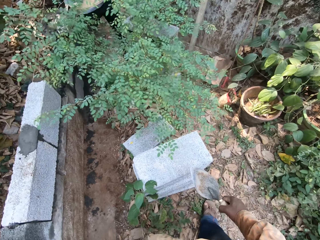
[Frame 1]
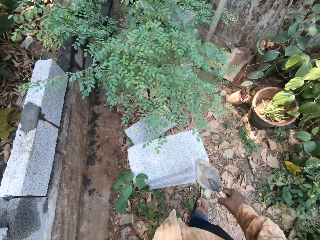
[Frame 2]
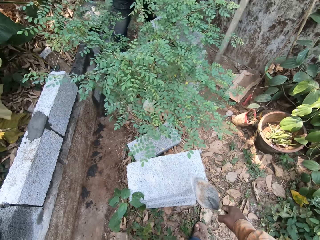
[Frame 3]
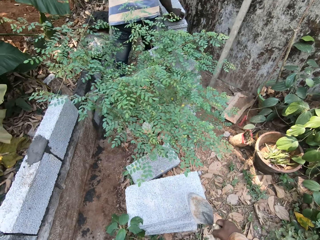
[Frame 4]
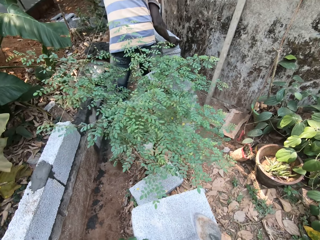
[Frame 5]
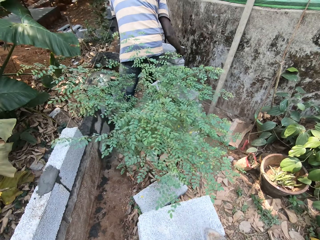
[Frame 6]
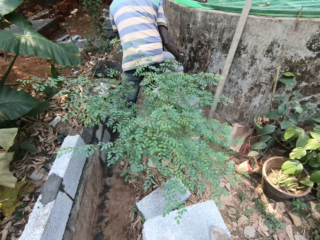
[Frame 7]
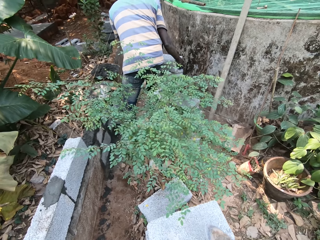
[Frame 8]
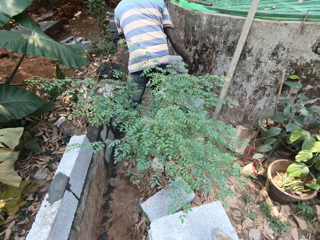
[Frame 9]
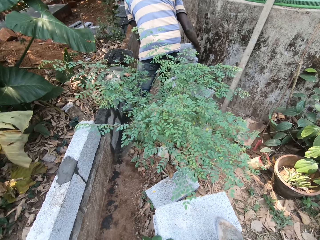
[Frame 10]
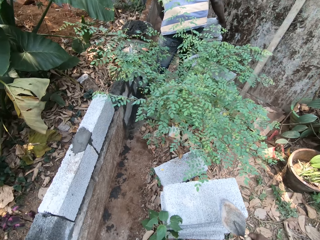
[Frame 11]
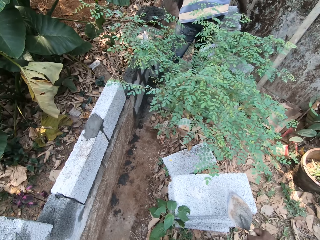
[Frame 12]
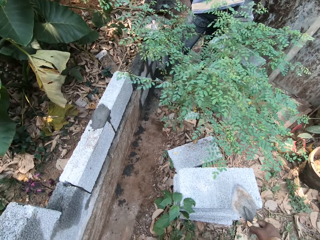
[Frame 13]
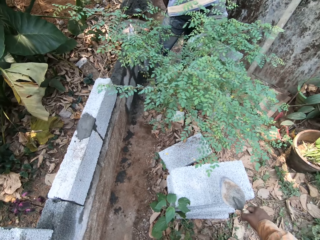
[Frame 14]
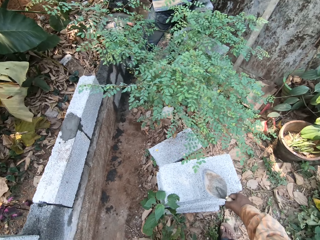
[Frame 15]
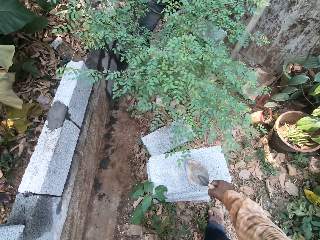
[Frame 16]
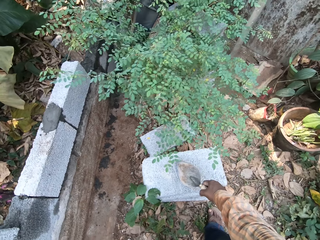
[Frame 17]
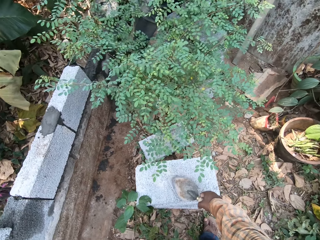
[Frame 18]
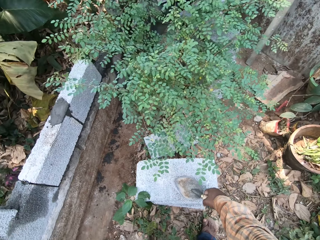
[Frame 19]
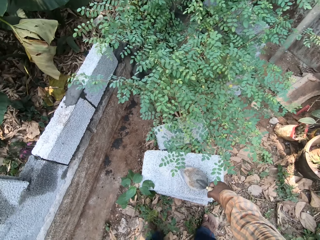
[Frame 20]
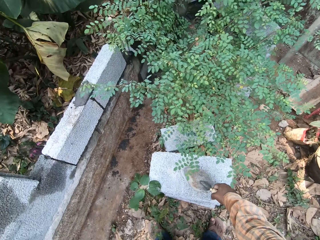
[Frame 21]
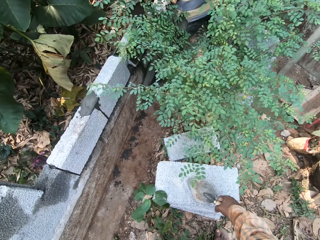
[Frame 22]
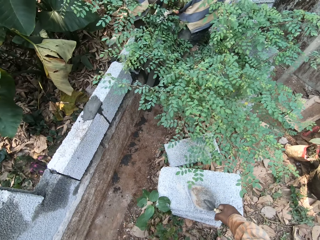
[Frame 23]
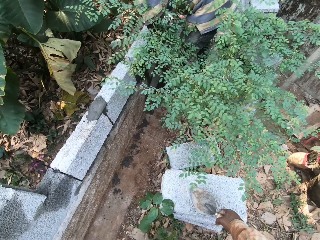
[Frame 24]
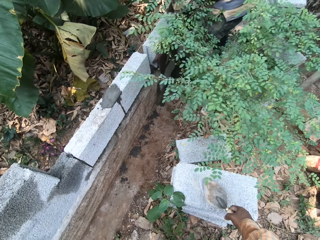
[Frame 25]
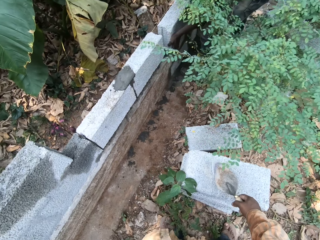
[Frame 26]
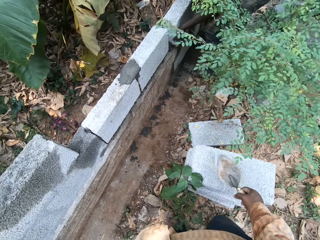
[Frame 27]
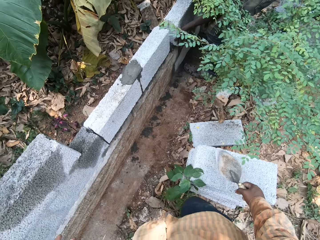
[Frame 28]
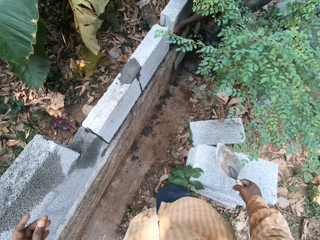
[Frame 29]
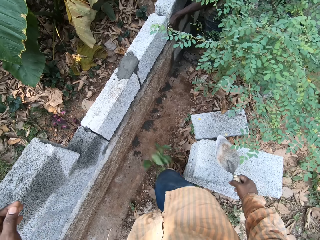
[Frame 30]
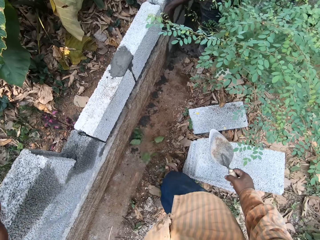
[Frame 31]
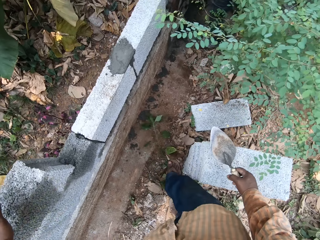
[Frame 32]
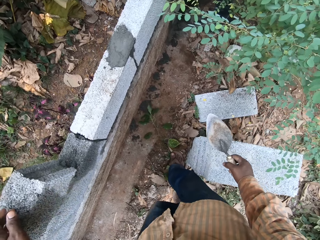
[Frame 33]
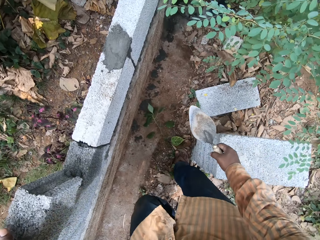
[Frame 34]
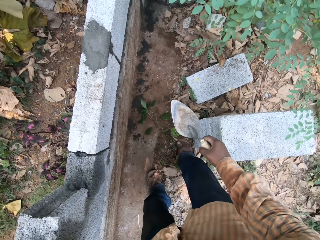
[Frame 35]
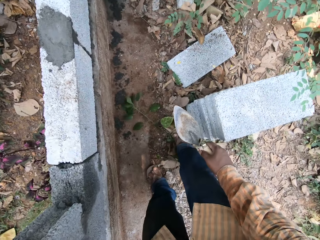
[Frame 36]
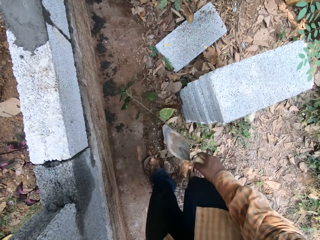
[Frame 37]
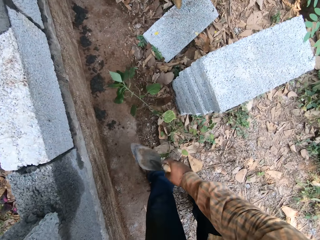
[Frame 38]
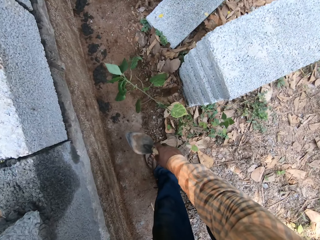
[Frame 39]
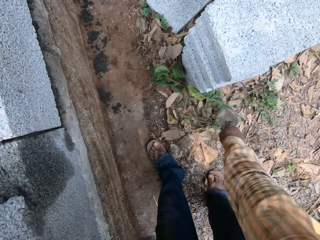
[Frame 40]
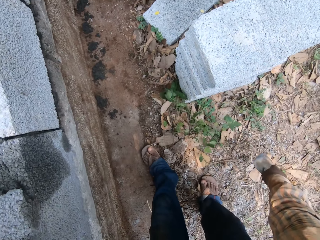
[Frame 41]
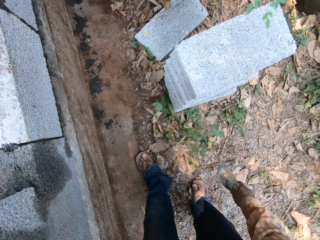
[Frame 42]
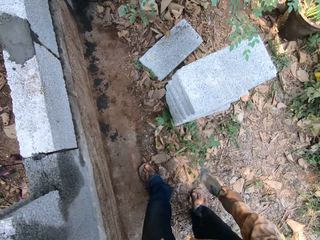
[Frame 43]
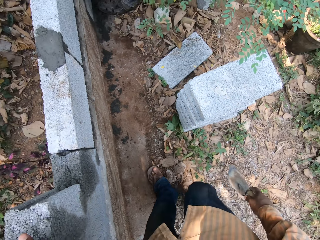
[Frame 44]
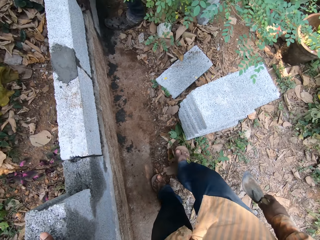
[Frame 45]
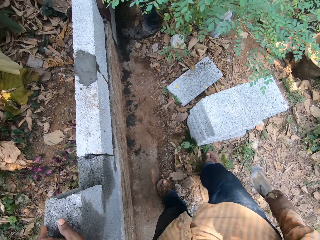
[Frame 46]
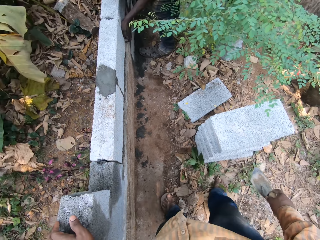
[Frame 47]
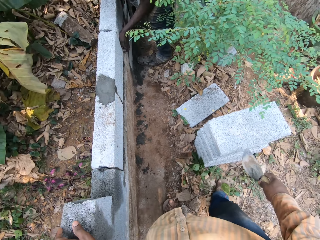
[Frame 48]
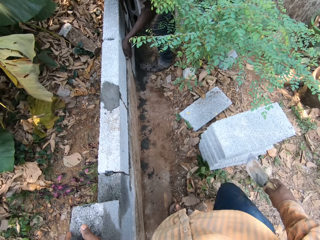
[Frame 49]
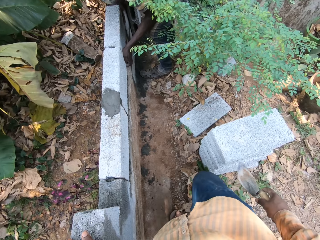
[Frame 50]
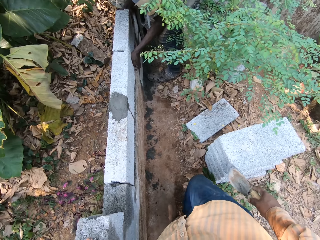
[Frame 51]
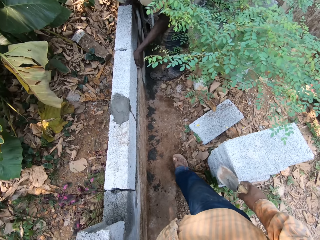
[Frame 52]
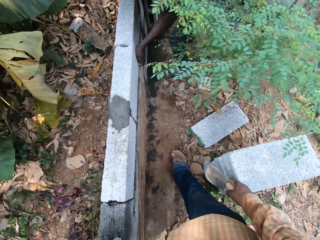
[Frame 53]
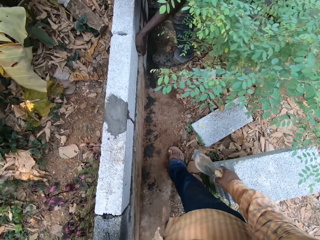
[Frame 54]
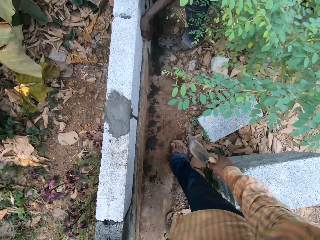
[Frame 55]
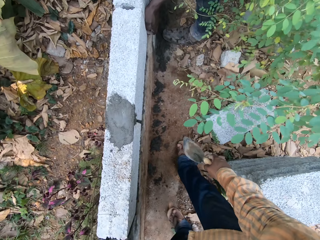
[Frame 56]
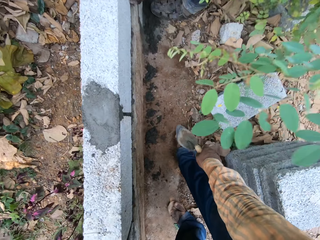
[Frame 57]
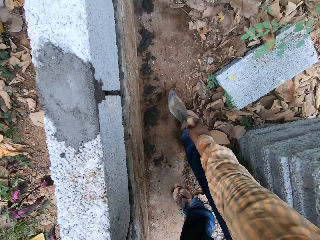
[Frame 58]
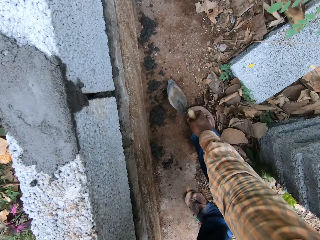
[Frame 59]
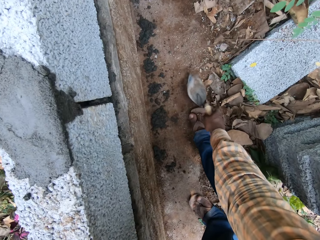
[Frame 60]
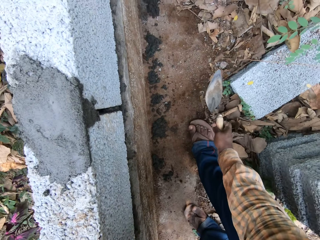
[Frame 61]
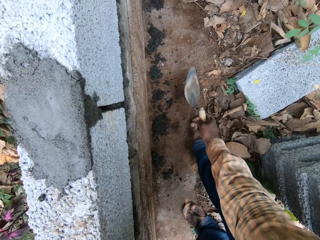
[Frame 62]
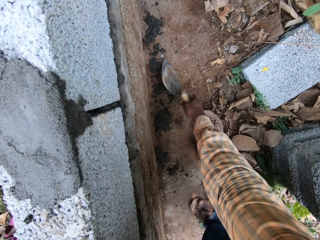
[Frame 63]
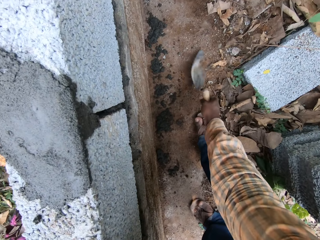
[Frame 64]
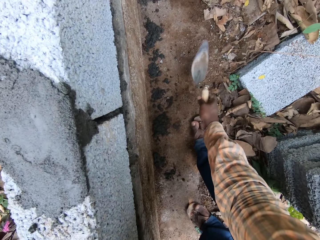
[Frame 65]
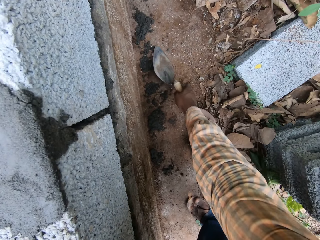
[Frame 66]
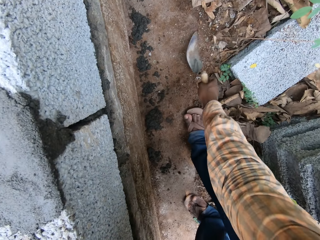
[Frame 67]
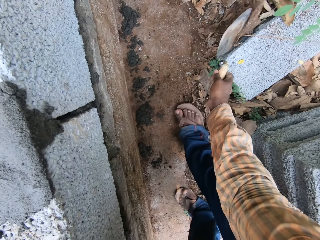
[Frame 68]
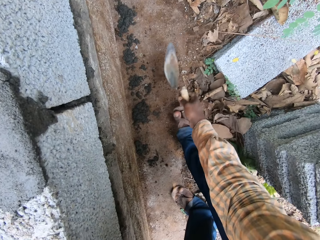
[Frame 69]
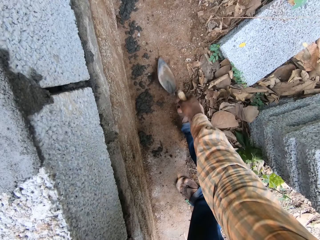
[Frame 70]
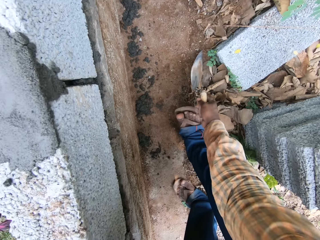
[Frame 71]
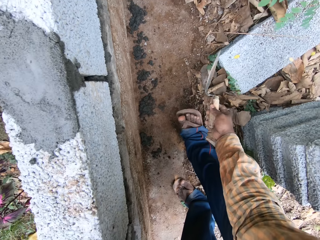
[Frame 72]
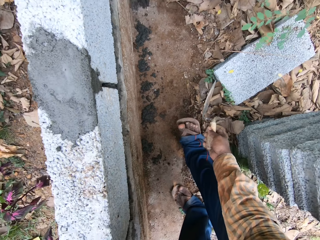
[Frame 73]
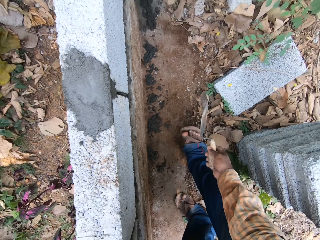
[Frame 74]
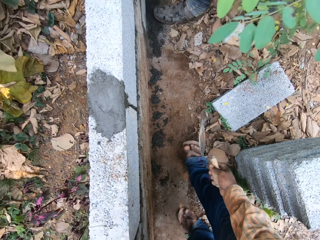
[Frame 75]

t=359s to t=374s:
The camera wearer looks around. He mashes a plant on the ground with his right leg. He clears the plant from the ground with the hand trowel in his right hand. He mashes a plant on the ground with his right leg. He clears debris from the fence ground with the hand trowel in his right hand.

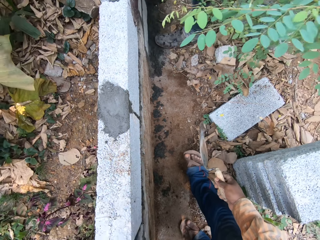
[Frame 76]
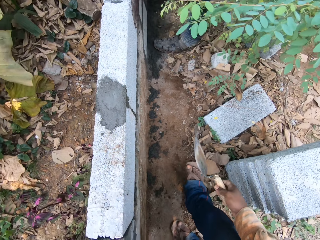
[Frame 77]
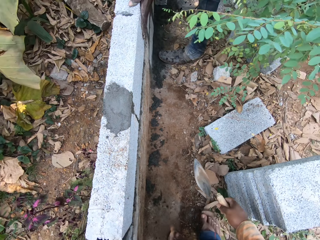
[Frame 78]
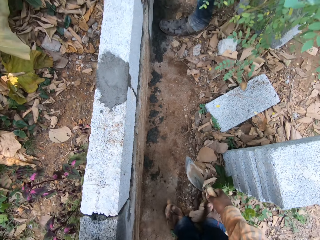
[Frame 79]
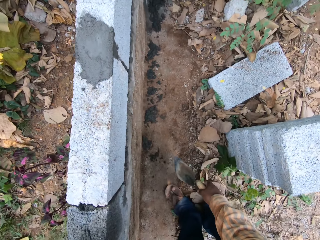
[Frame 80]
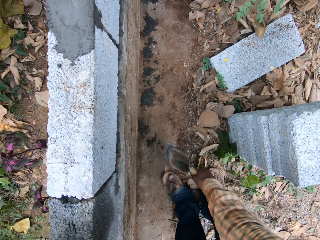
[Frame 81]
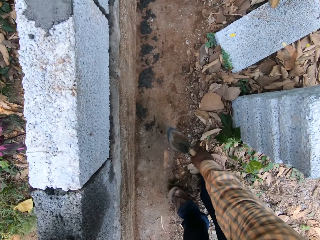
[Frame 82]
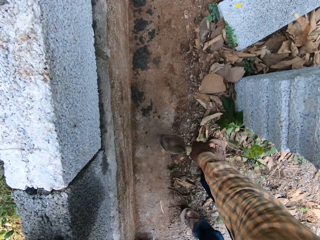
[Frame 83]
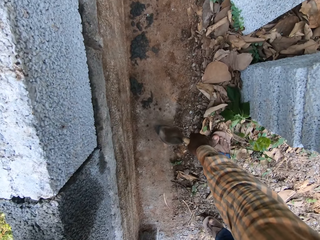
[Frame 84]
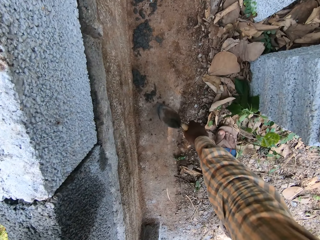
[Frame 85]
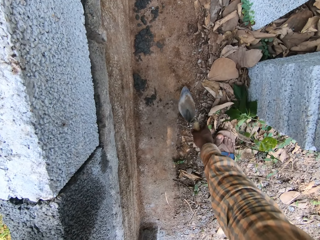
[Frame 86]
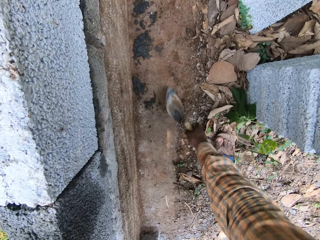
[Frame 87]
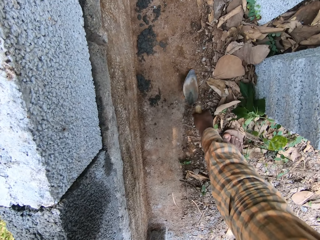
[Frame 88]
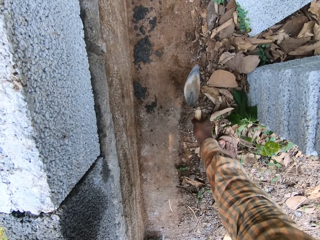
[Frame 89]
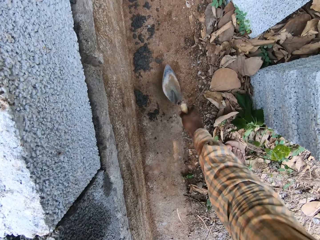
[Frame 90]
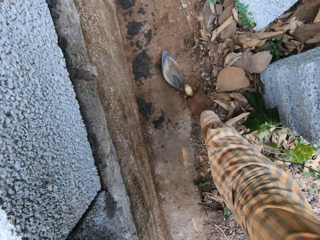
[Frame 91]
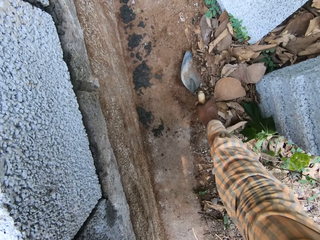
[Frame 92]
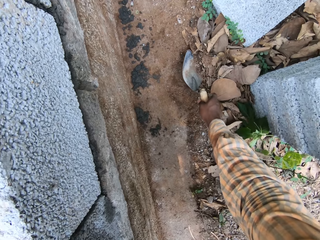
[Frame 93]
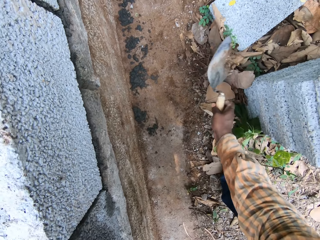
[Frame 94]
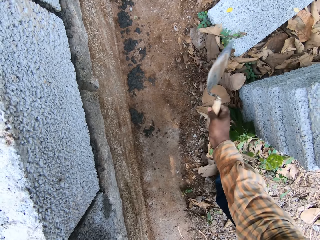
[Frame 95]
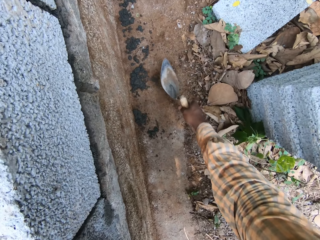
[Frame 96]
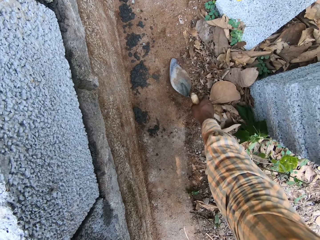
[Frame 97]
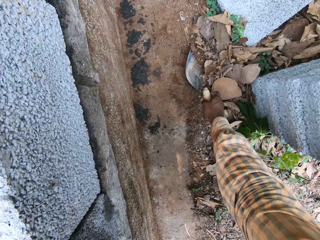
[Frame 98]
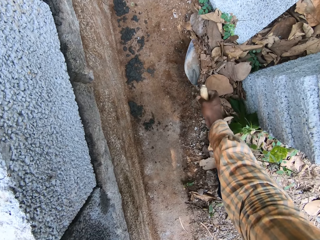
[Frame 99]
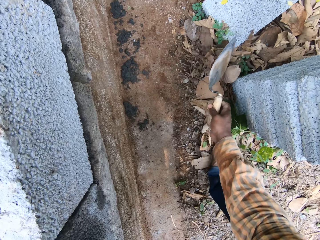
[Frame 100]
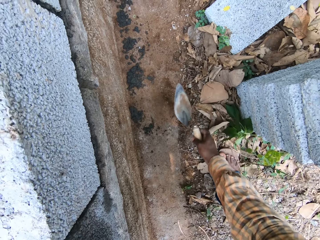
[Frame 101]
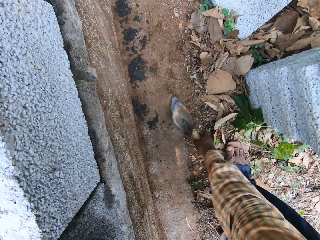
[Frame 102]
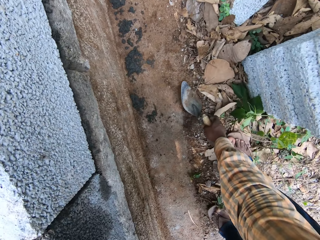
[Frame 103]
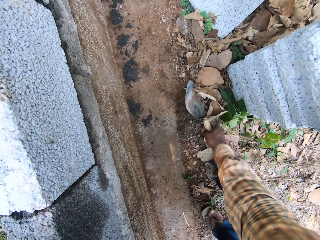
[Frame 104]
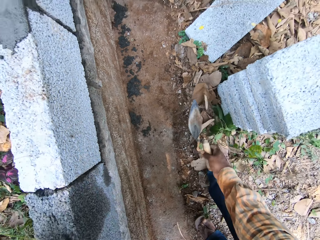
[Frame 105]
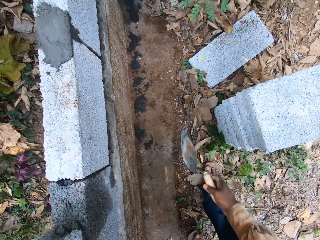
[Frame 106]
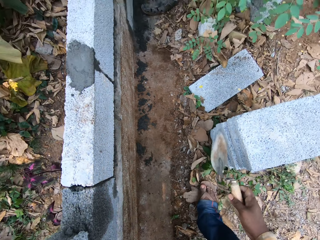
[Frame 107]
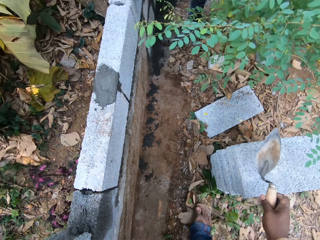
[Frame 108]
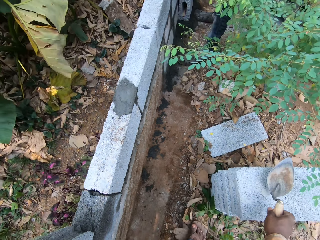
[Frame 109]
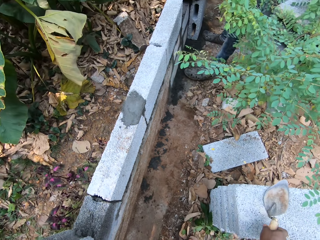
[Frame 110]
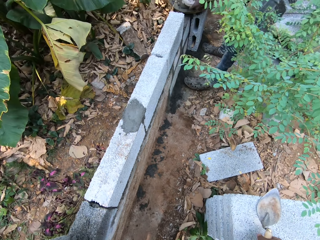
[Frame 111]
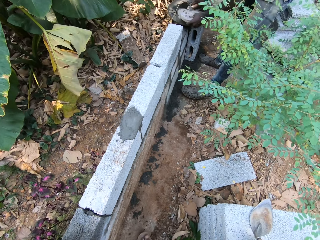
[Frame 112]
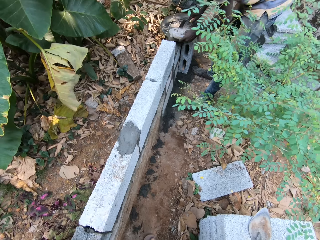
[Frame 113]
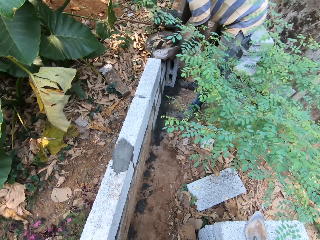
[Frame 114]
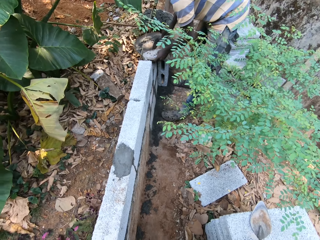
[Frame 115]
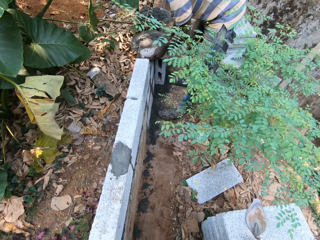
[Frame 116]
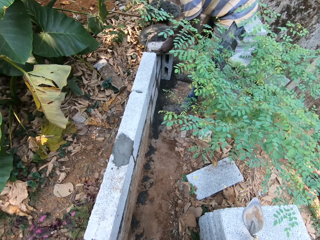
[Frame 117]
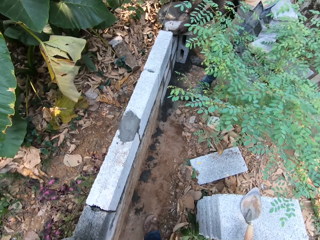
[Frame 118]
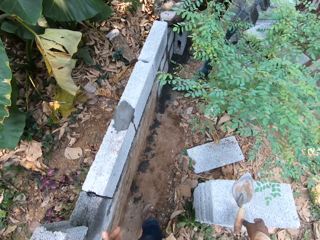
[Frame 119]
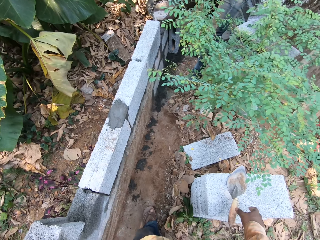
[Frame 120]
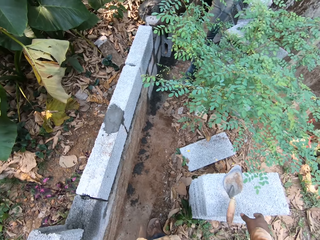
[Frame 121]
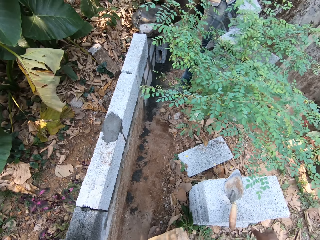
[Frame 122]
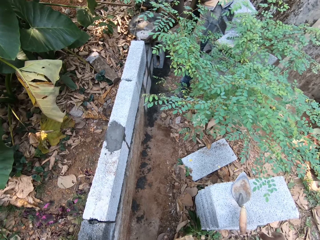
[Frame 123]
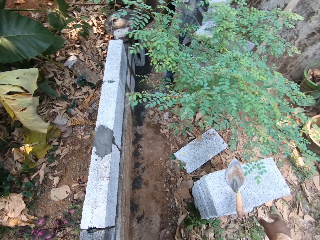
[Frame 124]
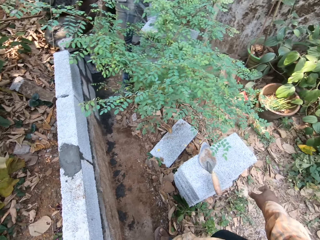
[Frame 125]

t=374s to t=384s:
The camera wearer converses with the man. He places the hand trowel on bricks on the ground with his right hand.
